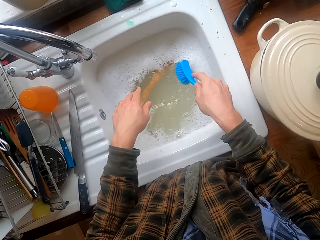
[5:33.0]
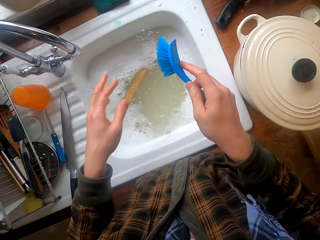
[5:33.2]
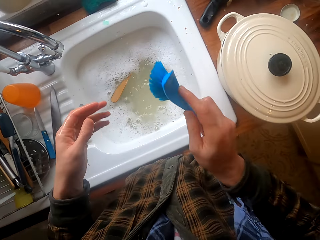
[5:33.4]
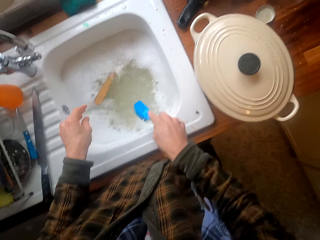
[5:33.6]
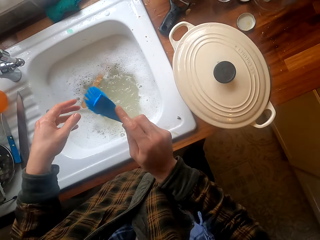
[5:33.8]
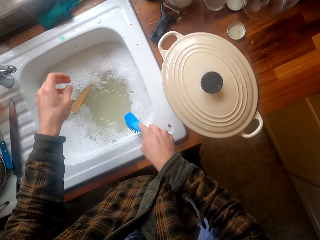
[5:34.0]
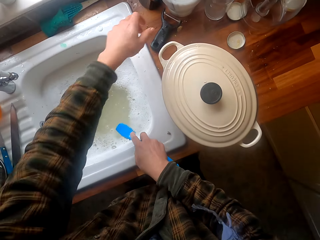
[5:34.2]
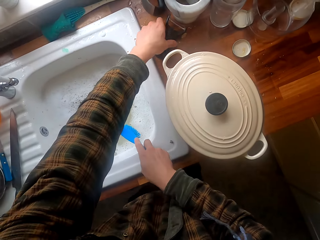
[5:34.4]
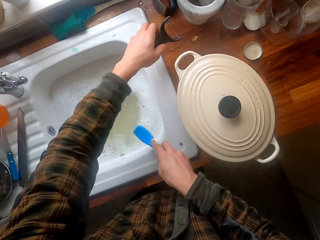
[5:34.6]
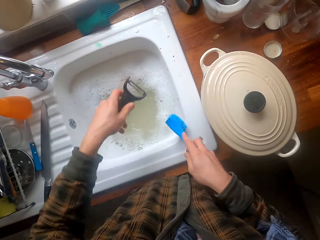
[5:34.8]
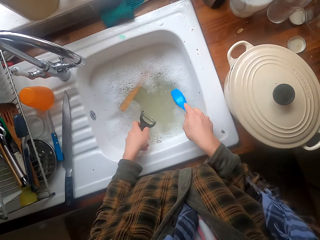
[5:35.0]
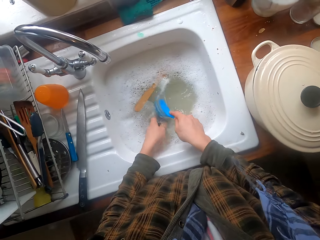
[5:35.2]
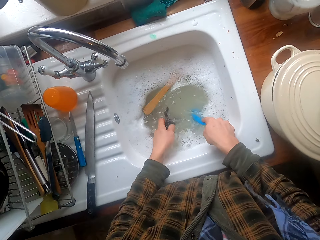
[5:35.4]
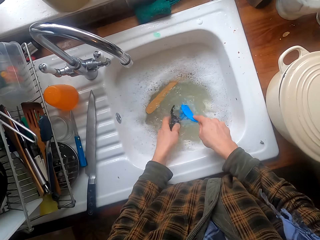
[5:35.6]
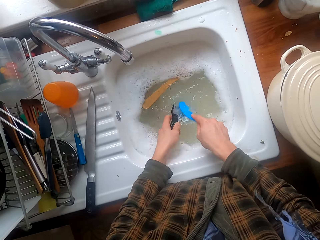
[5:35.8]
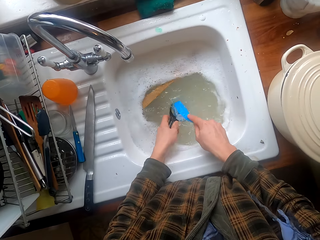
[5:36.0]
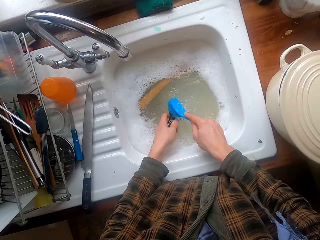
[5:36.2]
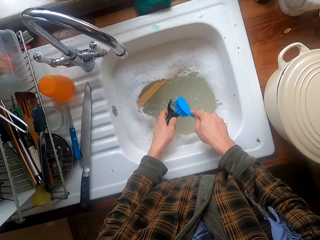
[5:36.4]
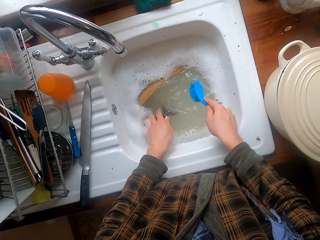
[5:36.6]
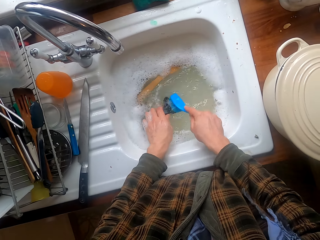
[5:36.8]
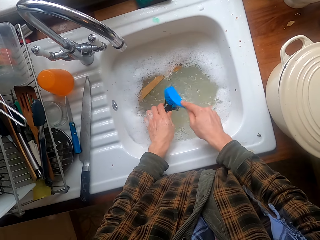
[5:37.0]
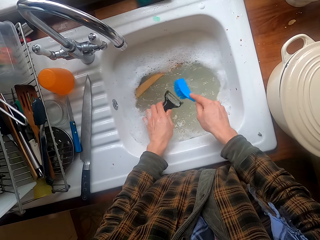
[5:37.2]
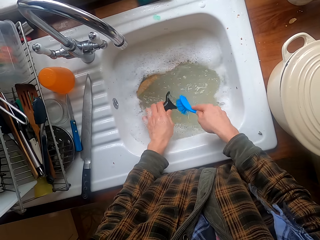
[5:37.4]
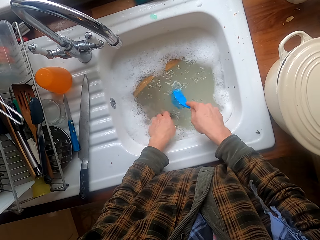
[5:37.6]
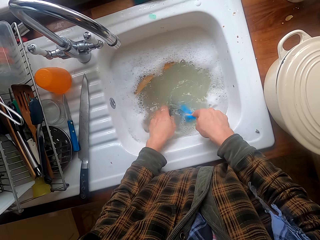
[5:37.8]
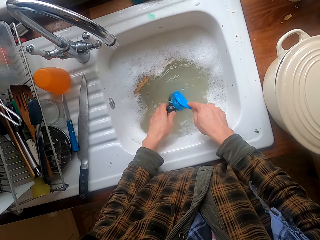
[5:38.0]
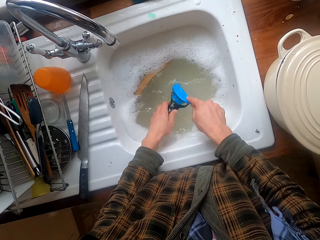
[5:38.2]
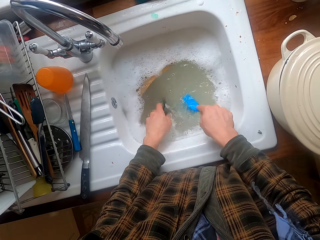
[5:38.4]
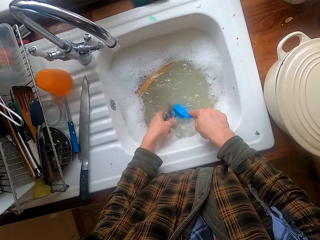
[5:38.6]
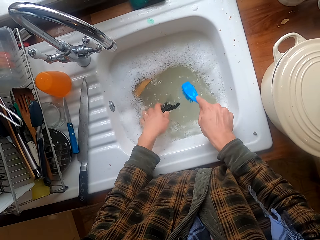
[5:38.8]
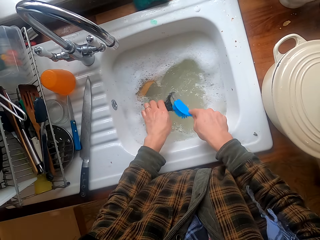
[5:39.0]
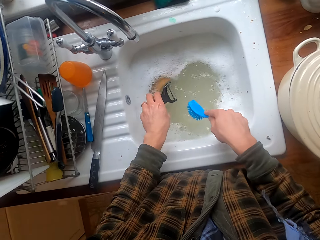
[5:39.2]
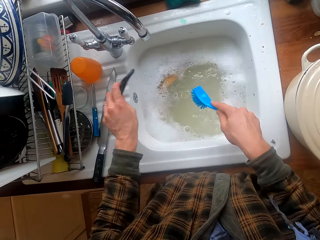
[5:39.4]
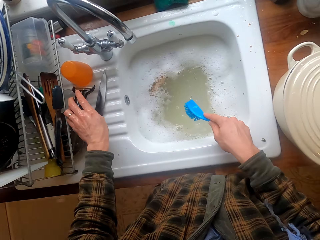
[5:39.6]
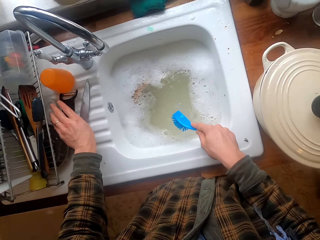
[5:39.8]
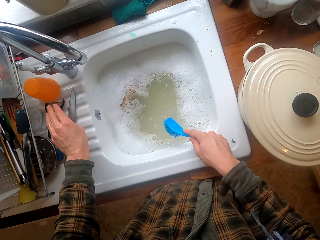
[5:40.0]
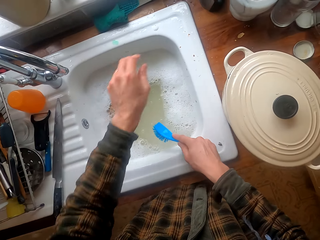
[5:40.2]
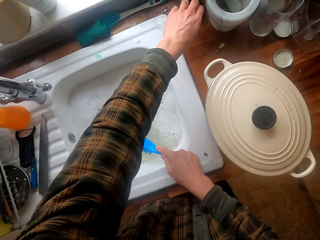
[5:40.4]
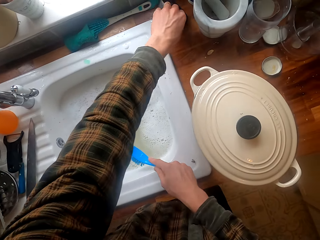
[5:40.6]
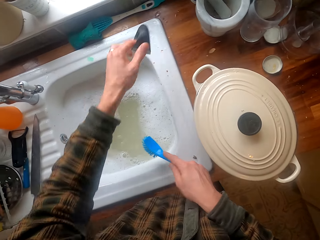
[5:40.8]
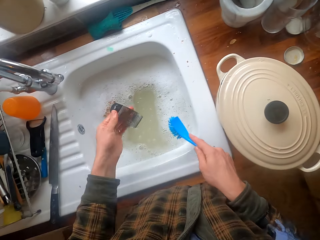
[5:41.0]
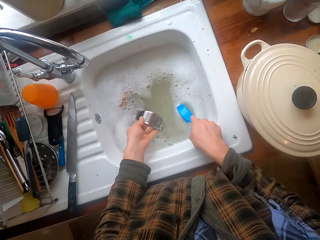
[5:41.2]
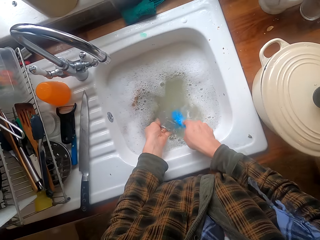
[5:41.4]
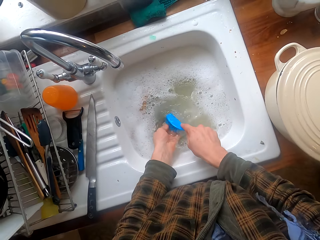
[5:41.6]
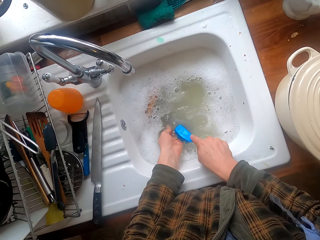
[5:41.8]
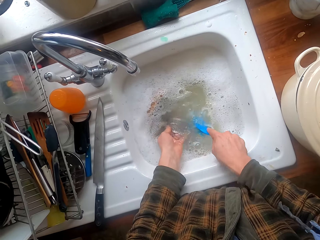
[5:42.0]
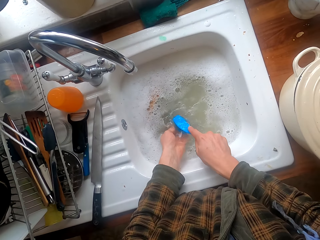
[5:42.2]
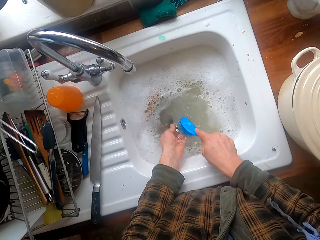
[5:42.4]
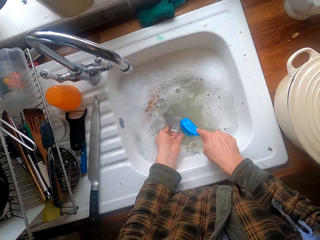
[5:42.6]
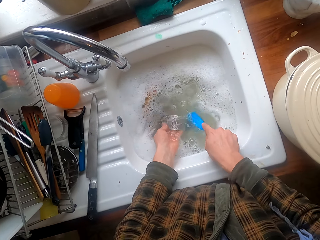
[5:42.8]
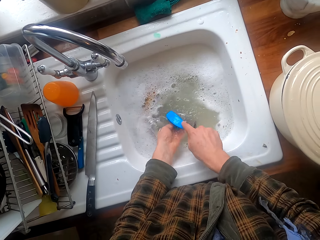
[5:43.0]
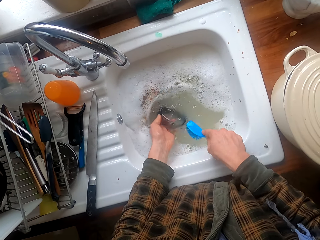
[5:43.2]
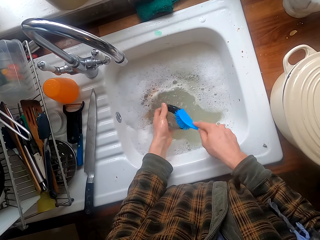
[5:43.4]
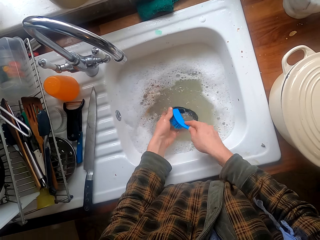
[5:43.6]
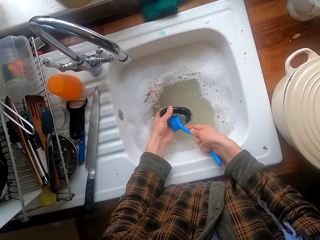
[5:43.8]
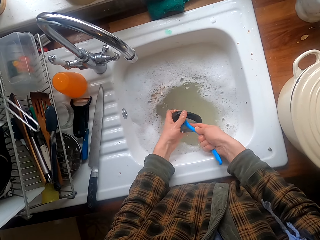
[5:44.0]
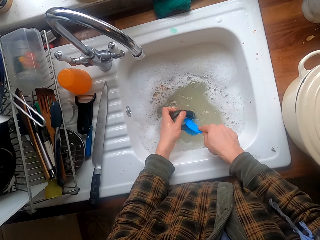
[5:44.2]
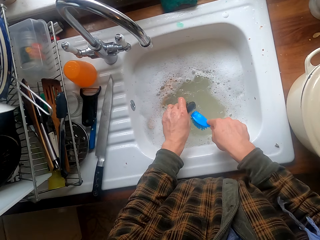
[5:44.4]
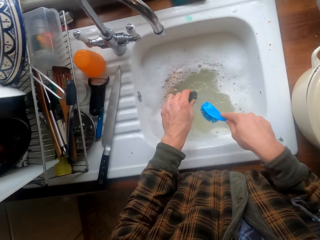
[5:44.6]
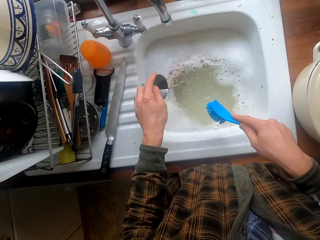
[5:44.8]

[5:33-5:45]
The camera wearer soaks the spatula in water. They wag the cooking stick, remove excess water from the utensil brush, and take a peeler knife. They dip the peeler knife and brush in water. They wash the peeler knife. They put the peeler knife on the sink slab near the rack. They take another utensil. They wash the utensil.

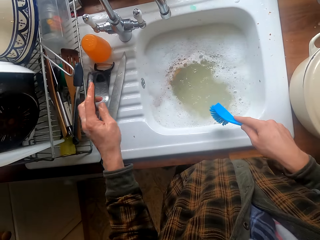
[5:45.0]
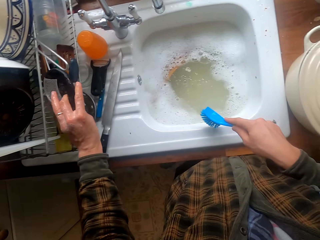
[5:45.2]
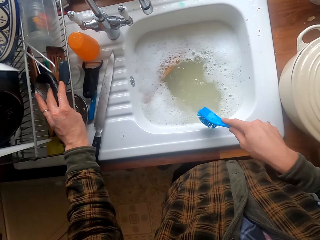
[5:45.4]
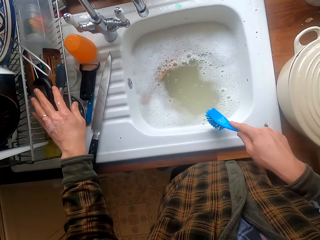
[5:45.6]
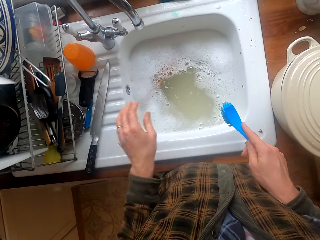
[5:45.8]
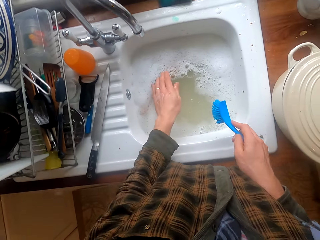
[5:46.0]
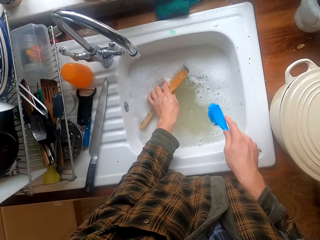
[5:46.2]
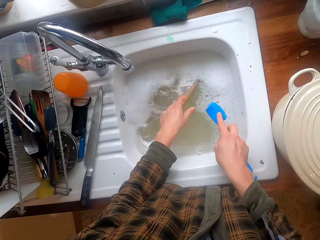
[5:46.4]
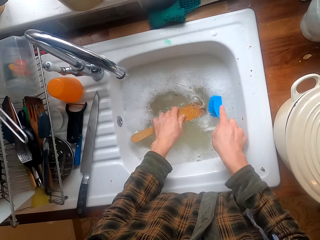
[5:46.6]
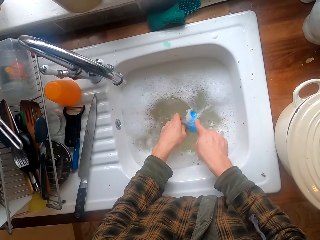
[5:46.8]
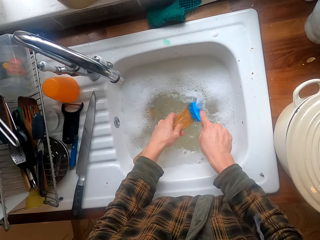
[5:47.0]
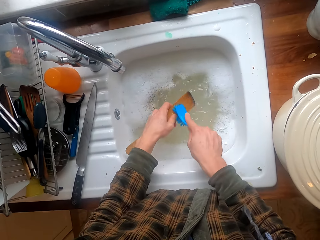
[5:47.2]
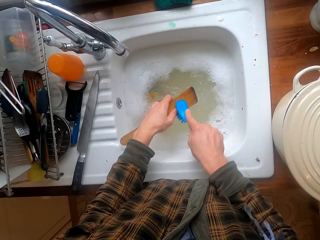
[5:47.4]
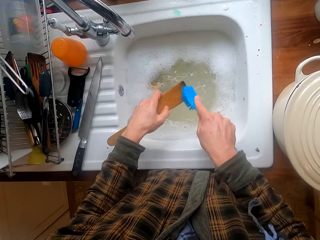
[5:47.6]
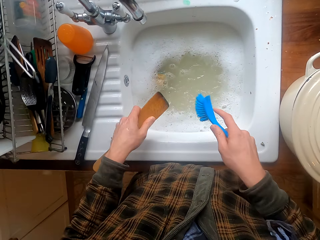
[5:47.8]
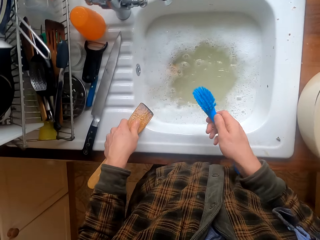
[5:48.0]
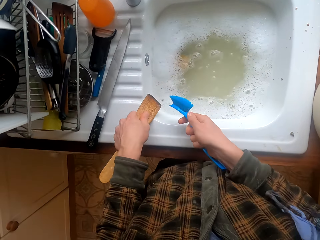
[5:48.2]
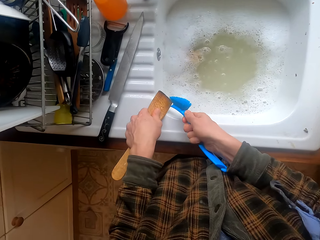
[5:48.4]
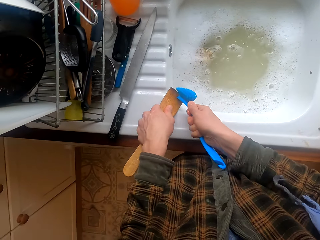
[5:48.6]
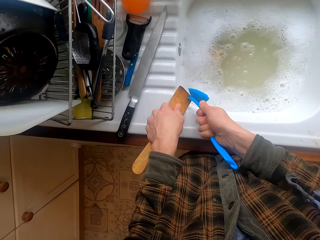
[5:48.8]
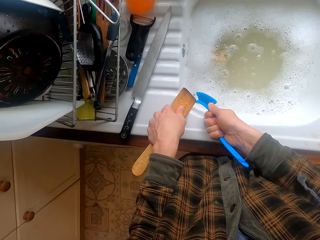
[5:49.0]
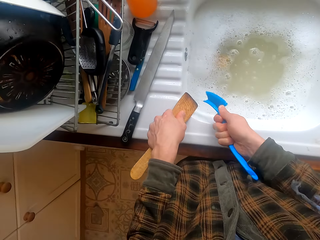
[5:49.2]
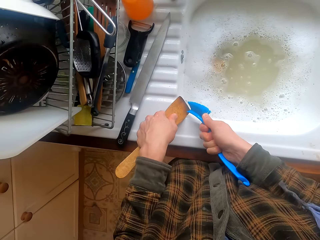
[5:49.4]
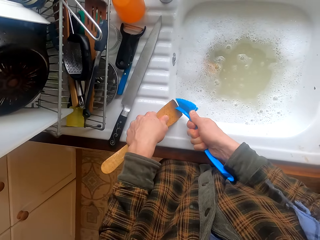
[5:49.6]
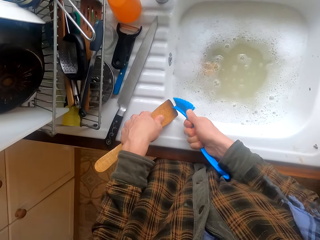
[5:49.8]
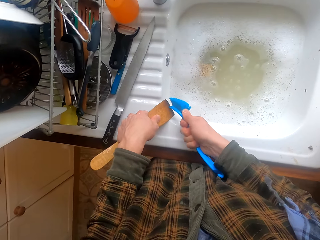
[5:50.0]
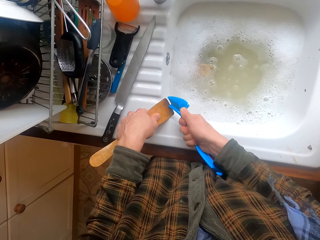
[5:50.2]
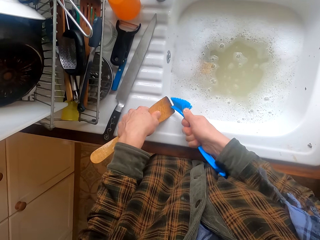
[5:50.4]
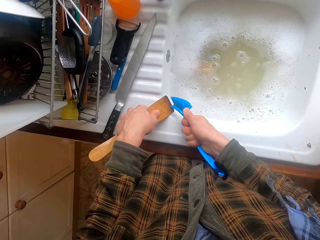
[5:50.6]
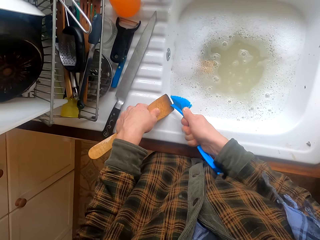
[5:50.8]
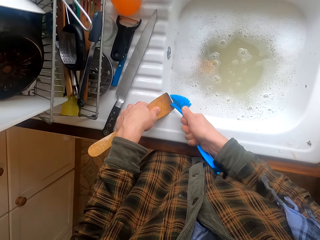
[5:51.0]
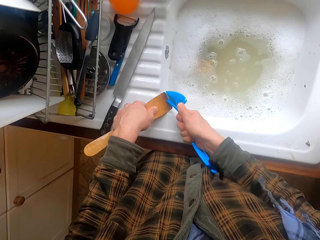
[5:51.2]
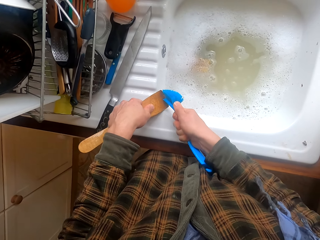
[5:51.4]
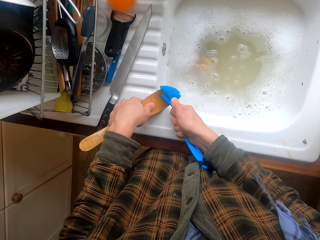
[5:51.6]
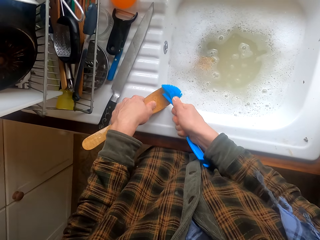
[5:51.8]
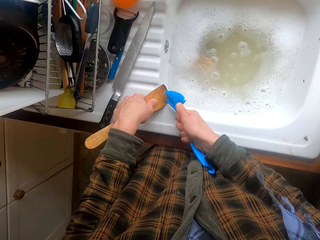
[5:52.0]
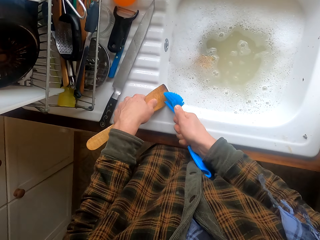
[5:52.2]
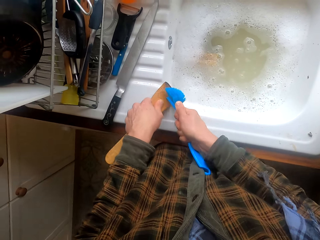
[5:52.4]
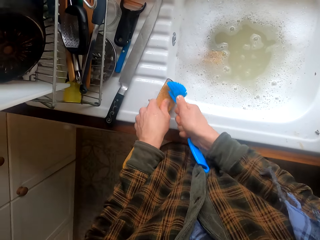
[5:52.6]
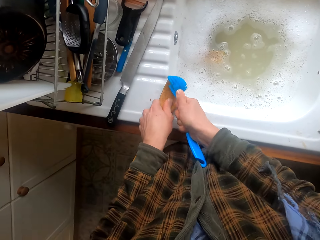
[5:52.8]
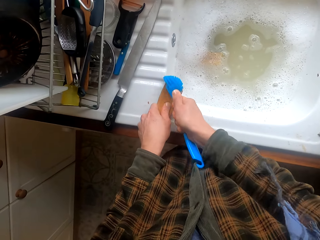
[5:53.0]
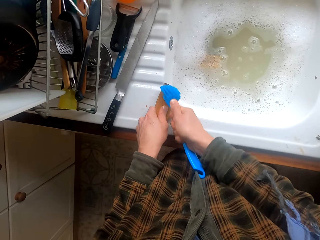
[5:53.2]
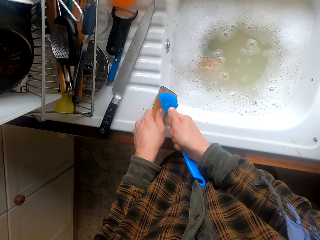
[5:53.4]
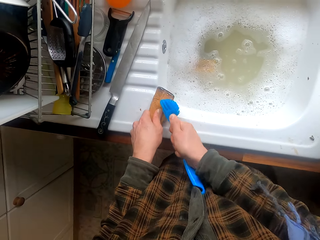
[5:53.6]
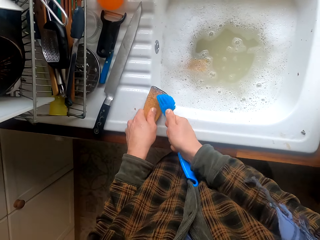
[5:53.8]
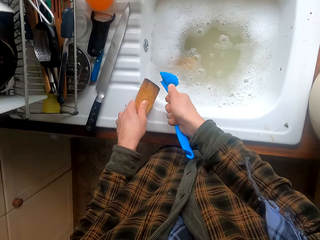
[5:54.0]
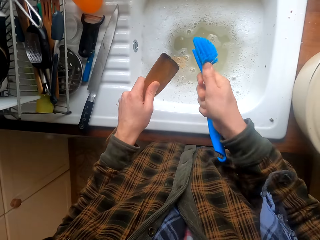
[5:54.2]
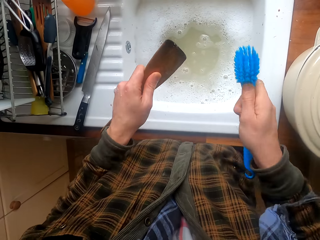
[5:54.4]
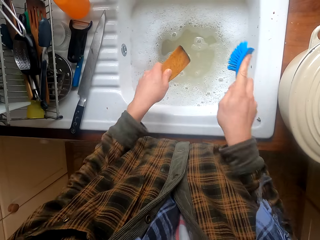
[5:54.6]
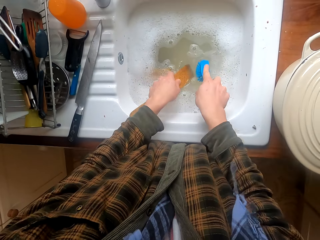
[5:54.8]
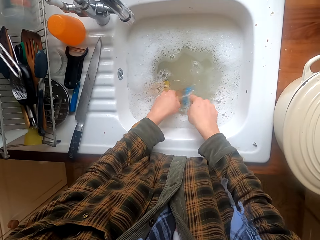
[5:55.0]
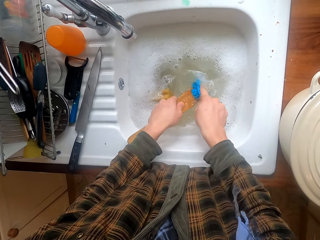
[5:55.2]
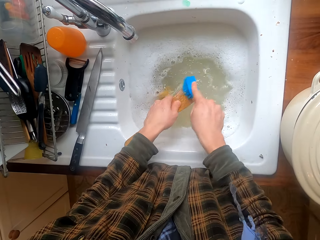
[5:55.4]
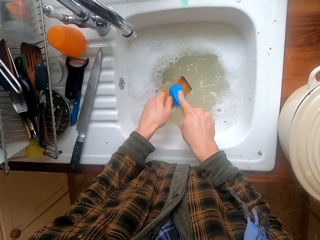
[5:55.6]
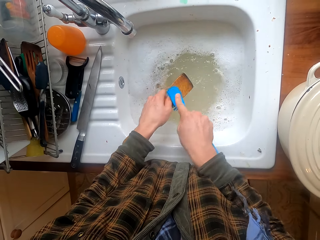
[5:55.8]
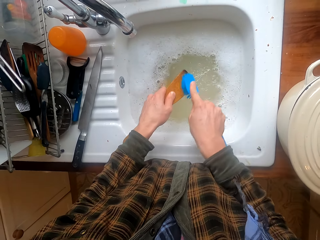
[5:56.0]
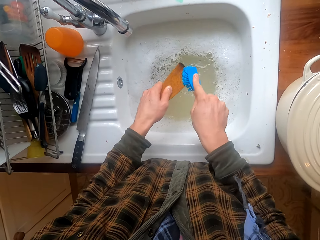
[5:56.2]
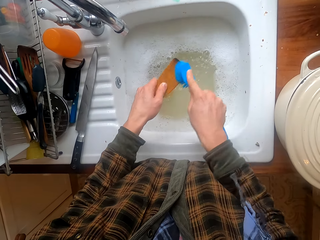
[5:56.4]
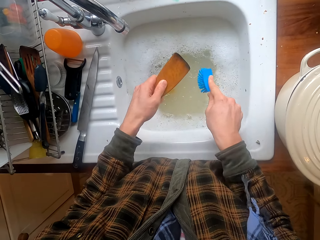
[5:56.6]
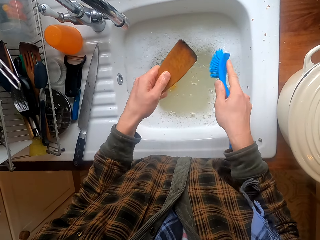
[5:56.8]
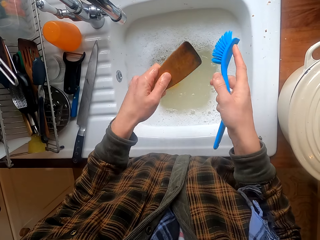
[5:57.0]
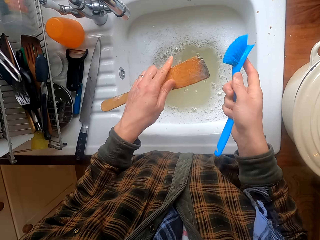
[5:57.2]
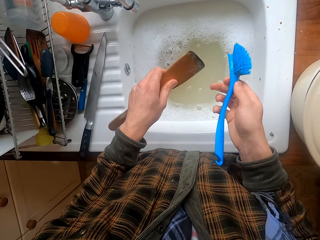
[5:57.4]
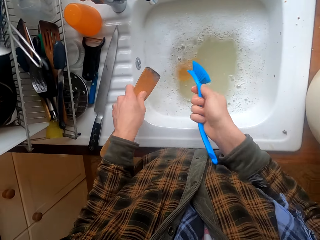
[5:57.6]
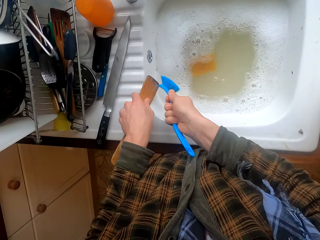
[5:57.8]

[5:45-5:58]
The camera wearer puts the utensil in the dishrack. They take a cooking stick or spatula. They wash the spatula in water. They lean the spatula on the sink slab. They scrub the spatula. They dip the spatula in the water. They wash the spatula.
